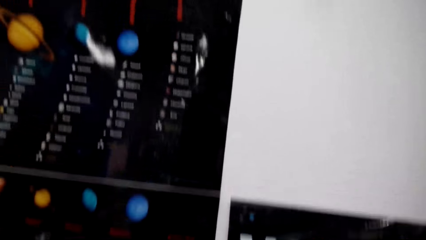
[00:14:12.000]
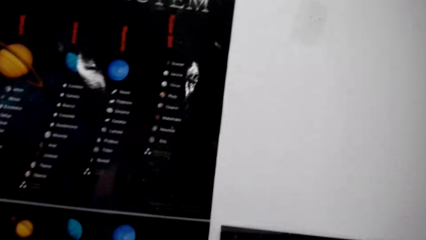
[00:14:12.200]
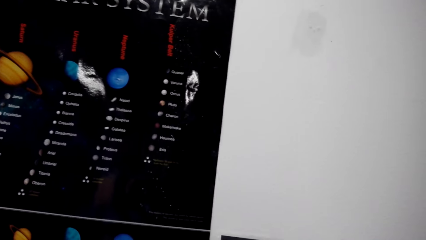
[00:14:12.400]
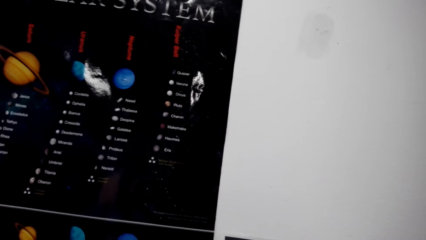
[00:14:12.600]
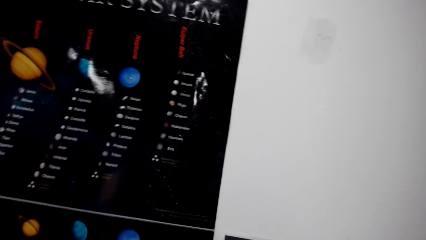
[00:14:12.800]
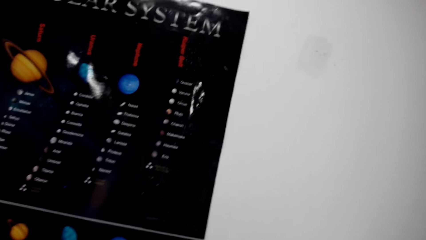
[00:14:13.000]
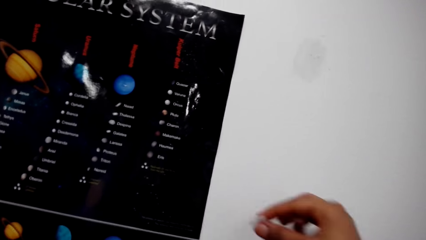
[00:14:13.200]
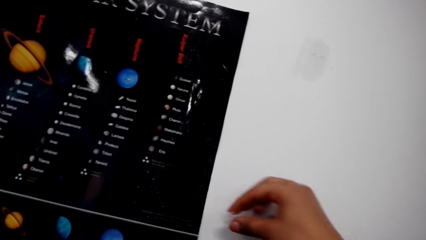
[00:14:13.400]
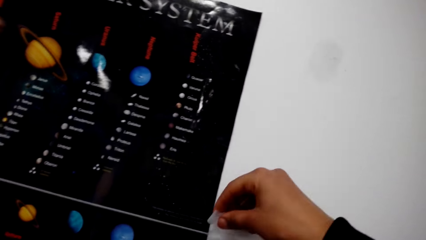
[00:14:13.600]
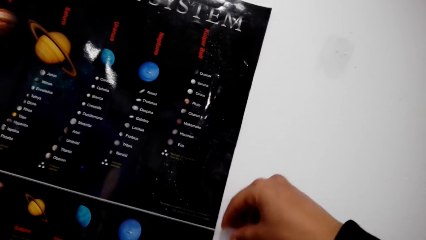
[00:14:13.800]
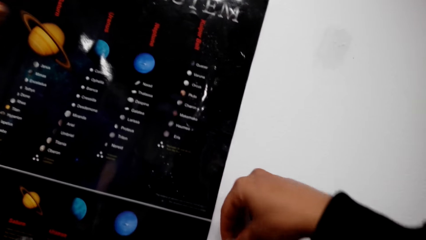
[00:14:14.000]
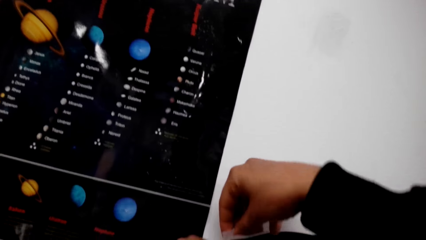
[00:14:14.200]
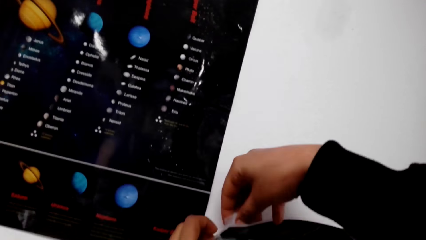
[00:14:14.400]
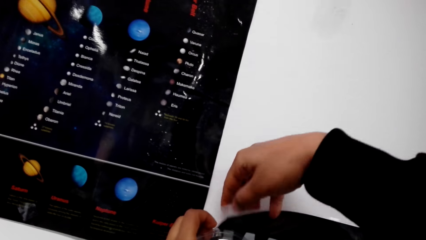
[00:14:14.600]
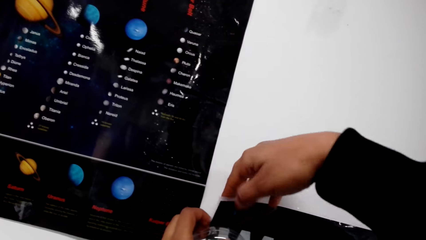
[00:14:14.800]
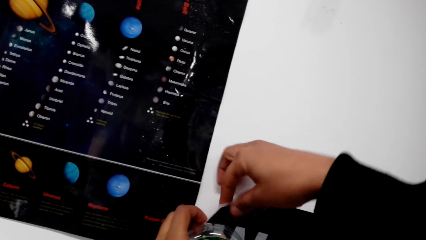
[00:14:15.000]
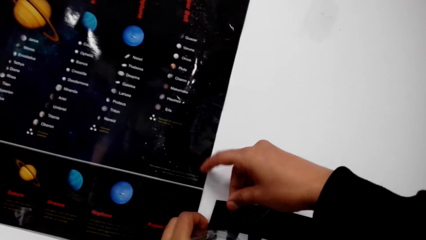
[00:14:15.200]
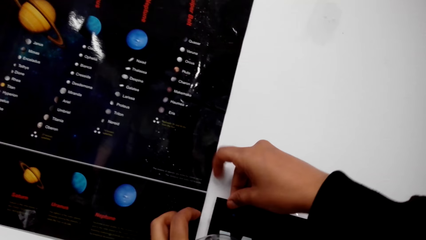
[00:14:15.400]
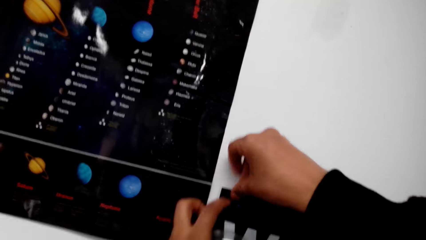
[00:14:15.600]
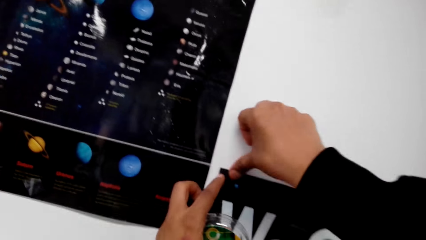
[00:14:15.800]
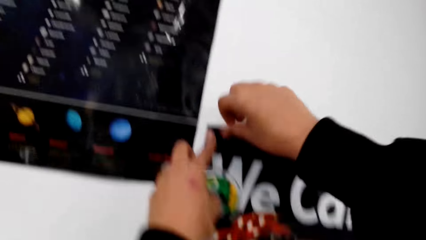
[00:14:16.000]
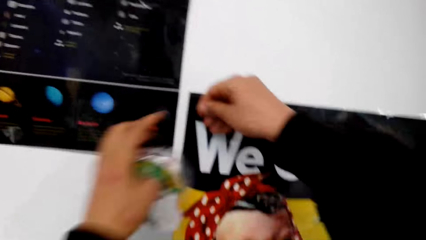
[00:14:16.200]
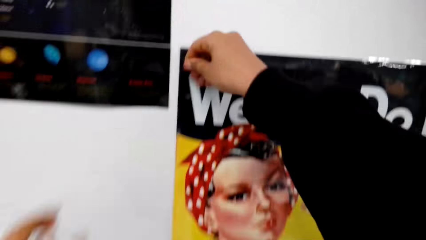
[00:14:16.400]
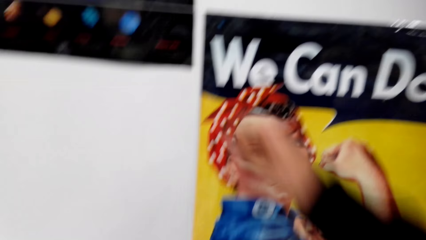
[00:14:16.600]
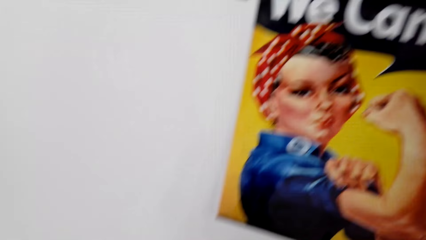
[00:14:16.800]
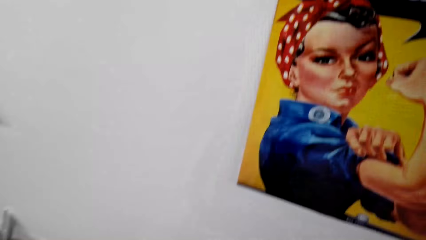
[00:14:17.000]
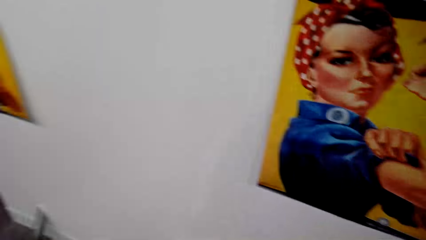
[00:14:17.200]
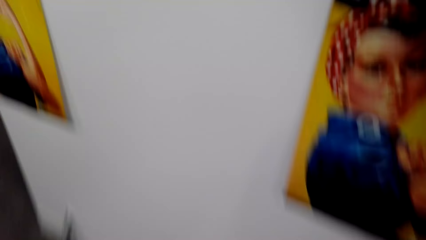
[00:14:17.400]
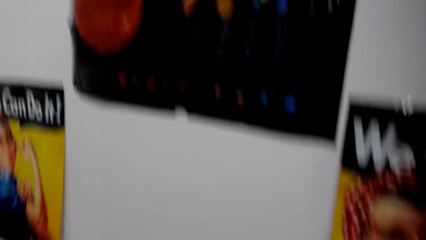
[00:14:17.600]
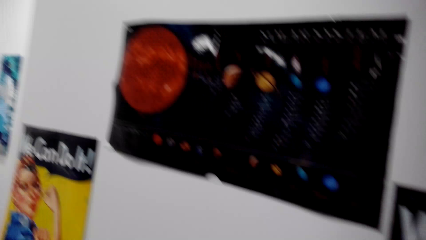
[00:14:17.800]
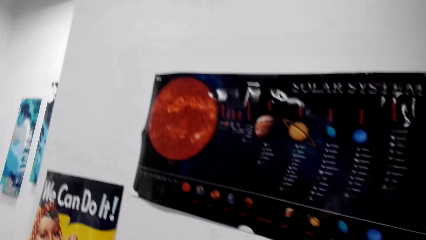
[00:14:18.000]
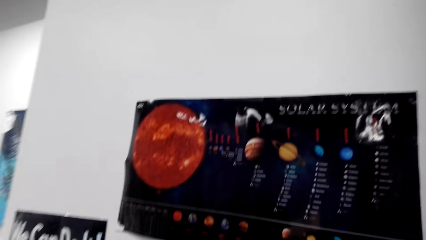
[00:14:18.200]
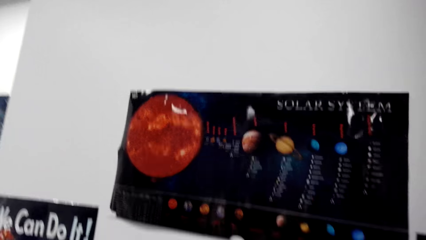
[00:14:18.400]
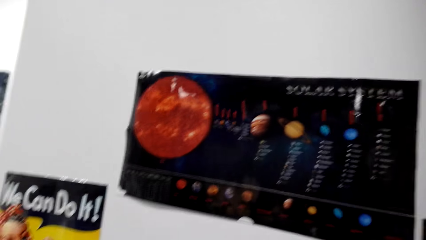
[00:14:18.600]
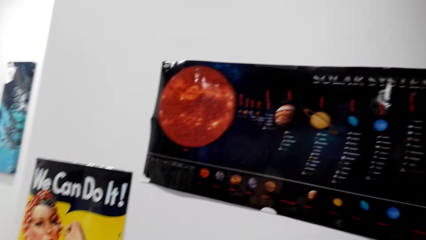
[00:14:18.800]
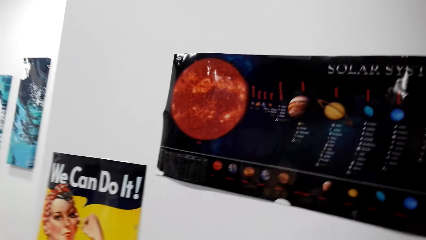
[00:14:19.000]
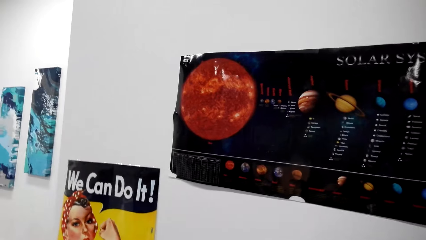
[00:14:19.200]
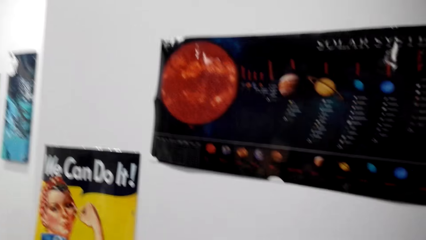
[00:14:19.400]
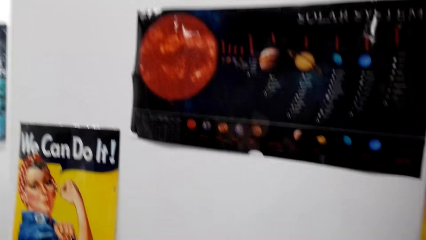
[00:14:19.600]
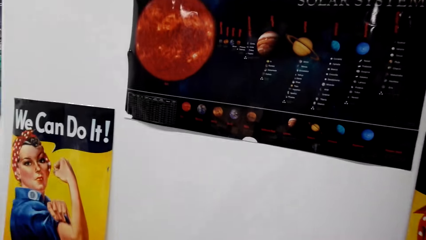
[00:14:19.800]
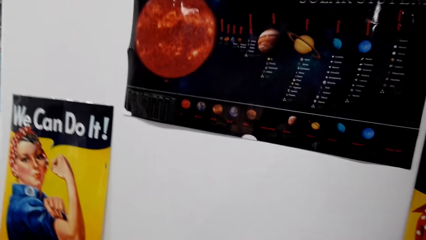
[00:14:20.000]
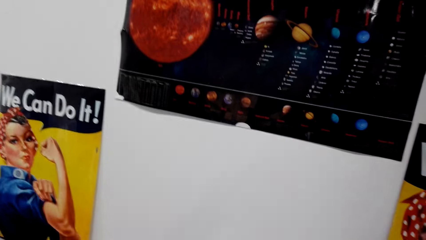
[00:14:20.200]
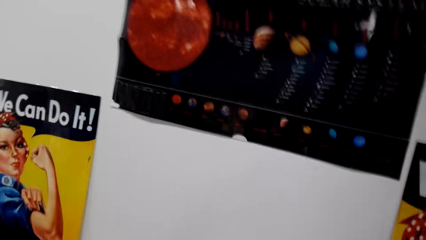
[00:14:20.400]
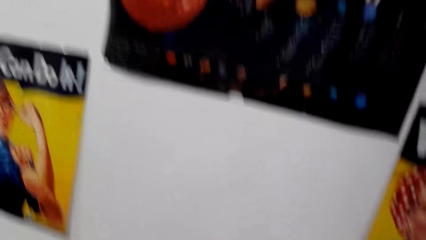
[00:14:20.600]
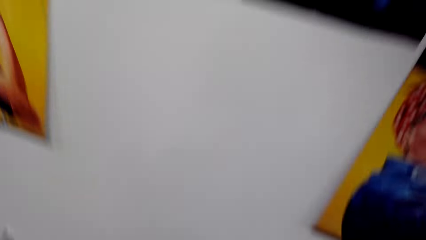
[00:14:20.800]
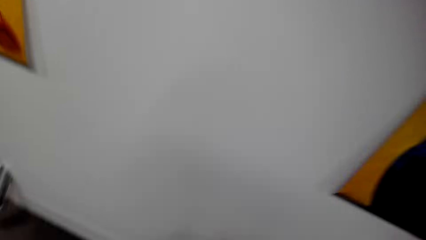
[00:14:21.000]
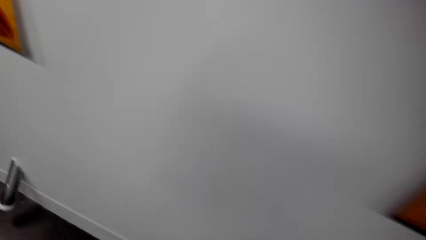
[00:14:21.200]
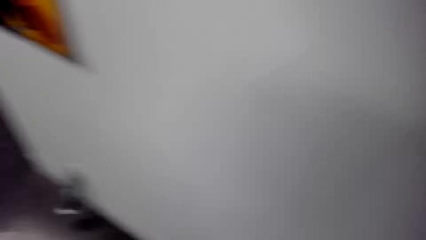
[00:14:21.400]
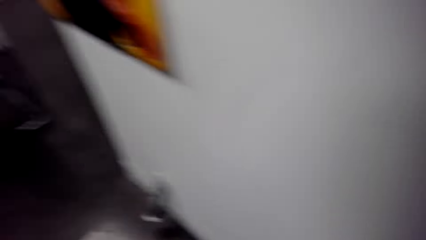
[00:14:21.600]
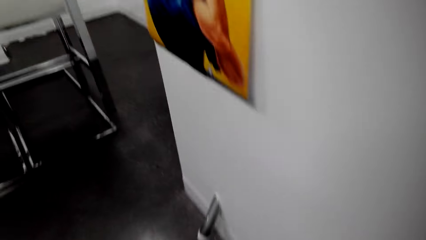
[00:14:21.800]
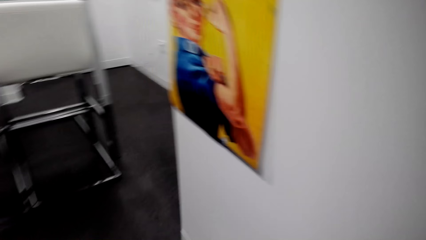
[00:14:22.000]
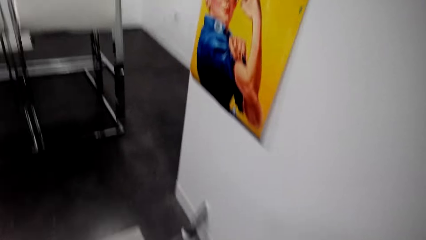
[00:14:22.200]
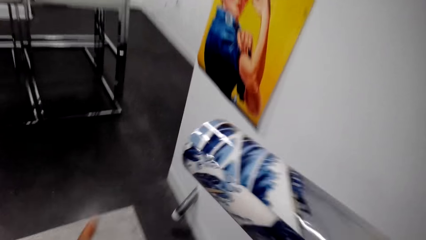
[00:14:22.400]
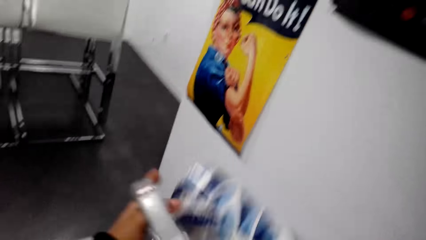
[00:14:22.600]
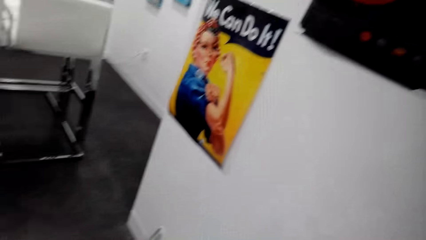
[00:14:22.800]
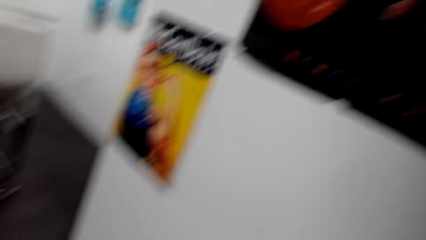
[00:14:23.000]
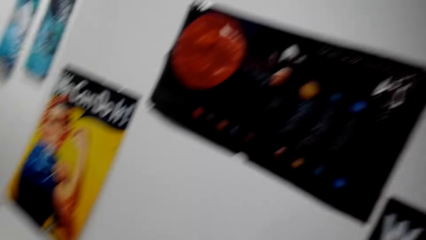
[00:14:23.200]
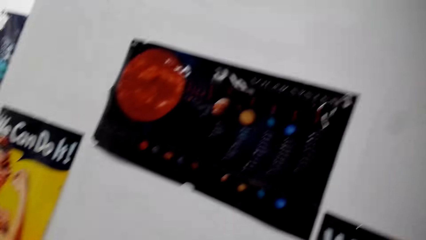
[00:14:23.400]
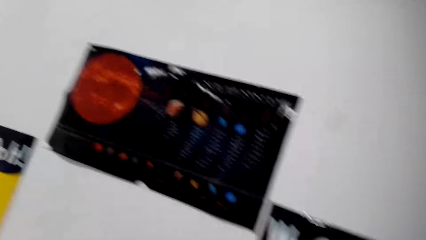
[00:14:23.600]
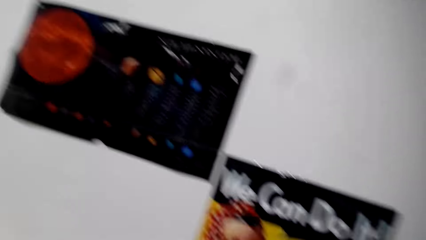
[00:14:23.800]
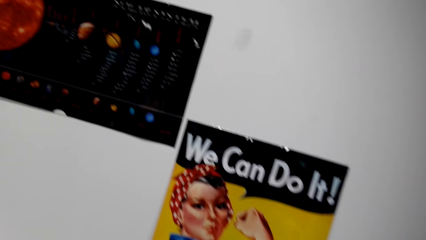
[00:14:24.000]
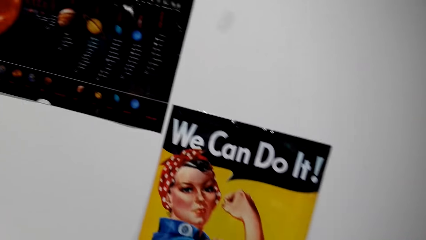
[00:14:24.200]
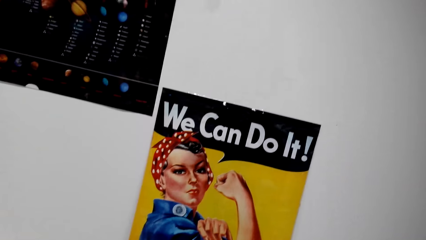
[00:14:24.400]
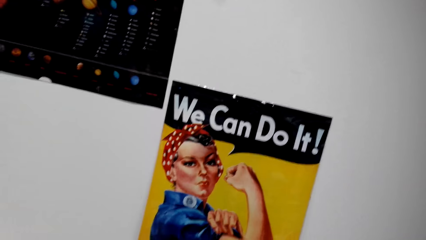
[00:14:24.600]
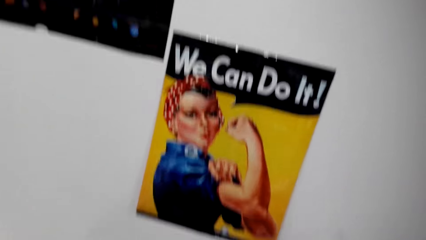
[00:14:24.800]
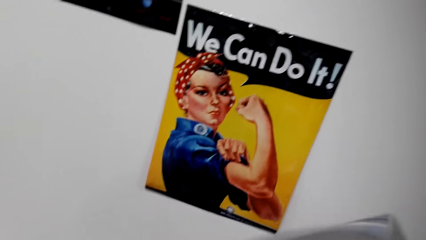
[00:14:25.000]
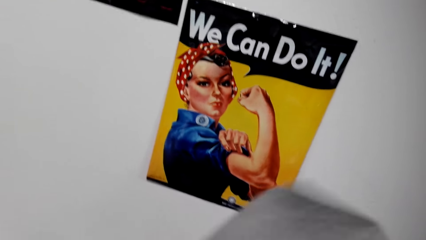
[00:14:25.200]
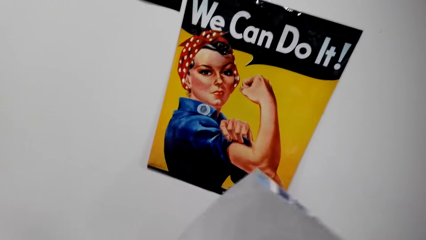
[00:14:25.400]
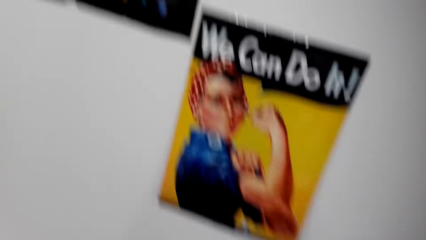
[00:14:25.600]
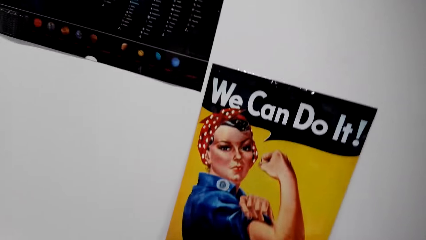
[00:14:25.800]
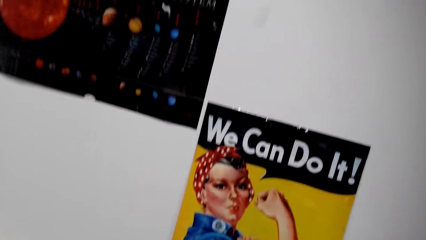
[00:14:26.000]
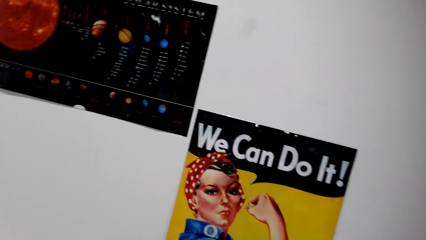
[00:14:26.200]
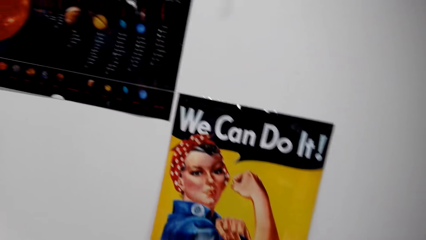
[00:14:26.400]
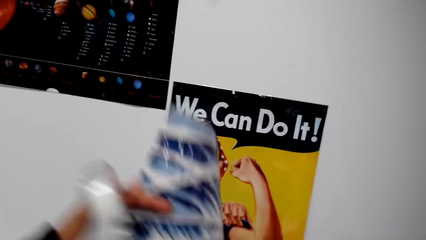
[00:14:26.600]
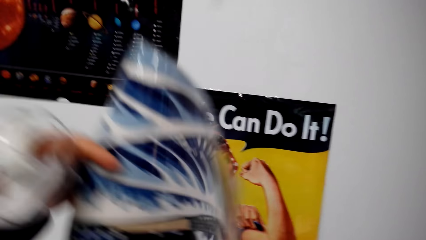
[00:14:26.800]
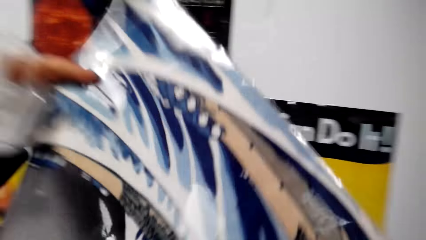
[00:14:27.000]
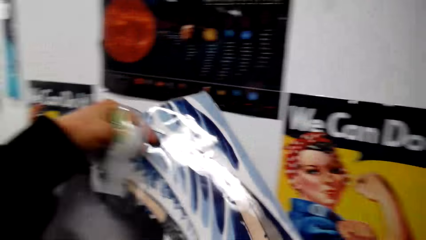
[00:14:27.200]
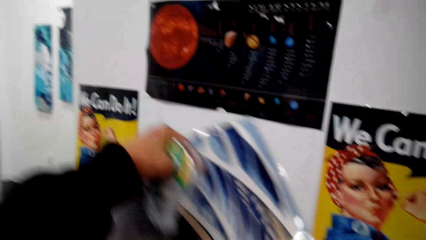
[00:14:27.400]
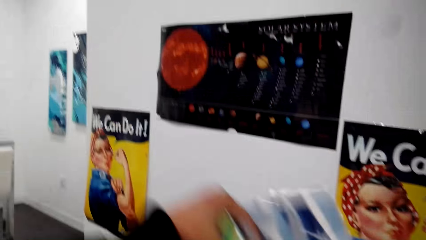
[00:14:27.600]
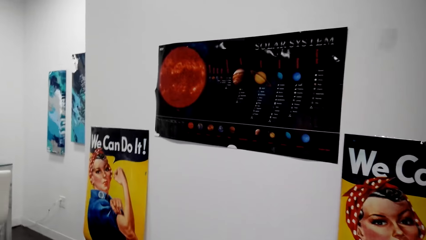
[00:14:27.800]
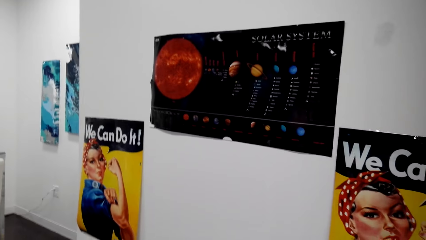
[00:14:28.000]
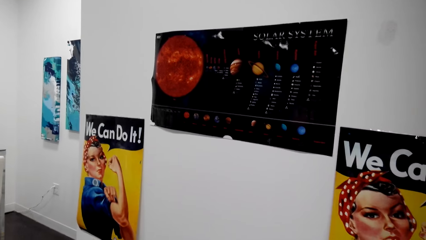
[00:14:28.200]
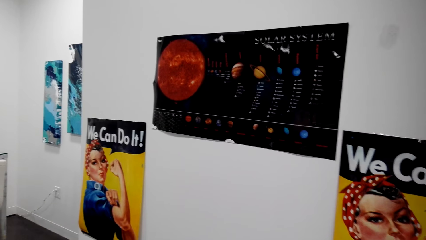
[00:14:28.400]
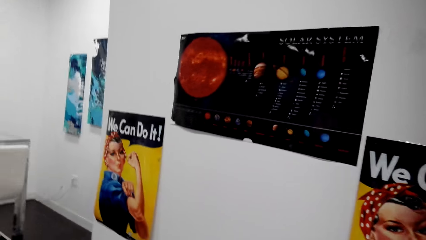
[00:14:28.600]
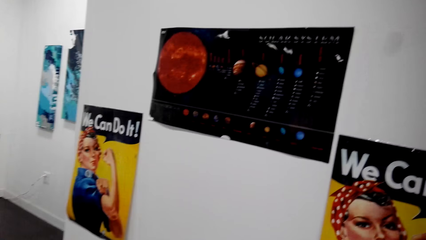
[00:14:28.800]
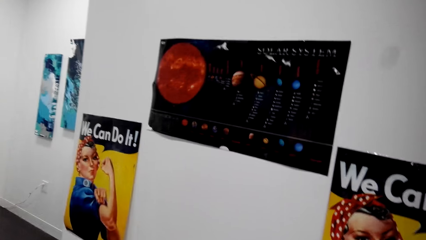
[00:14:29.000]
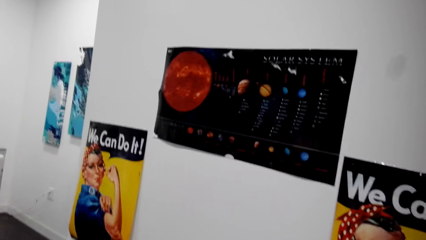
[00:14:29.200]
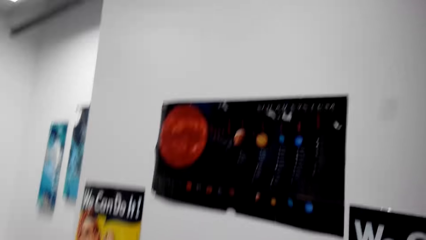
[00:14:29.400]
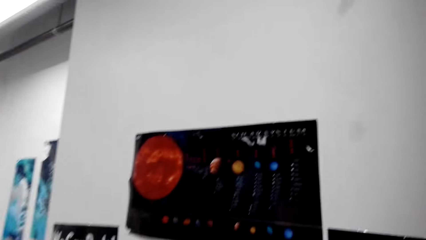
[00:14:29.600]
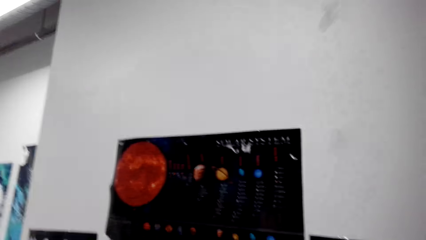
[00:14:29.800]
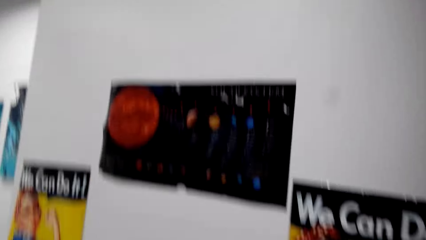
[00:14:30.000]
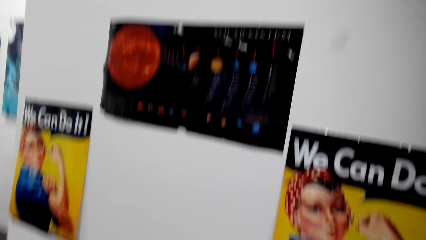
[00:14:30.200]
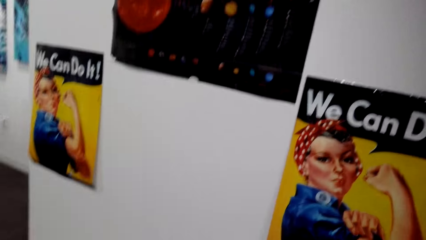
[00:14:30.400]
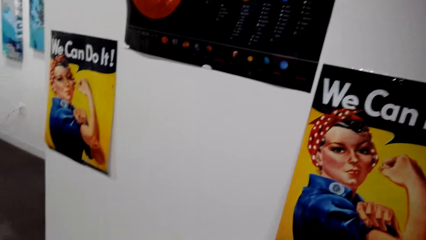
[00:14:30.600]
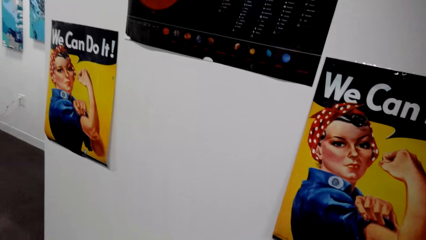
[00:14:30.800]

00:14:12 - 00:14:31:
The camera wearer attaches the paper roll or poster to the wall with cellotape. They walk around. They hold the paper roll. They pick up the poster. They unfold the paper roll.
